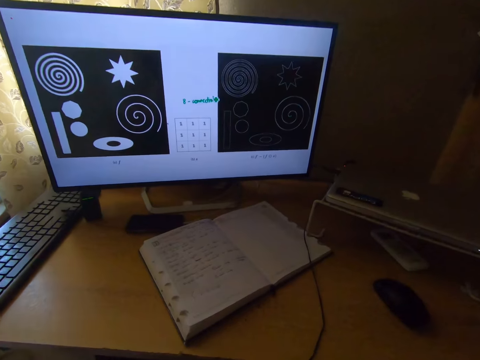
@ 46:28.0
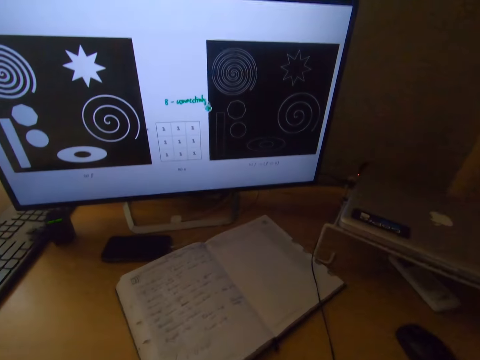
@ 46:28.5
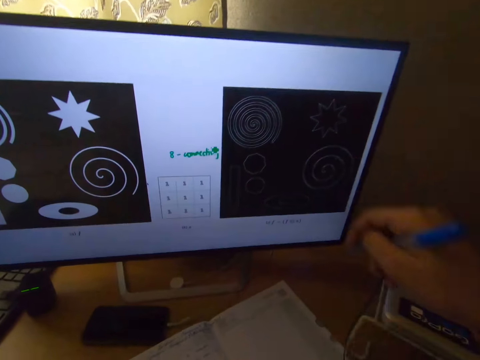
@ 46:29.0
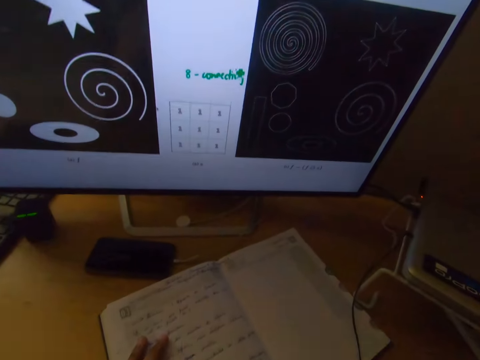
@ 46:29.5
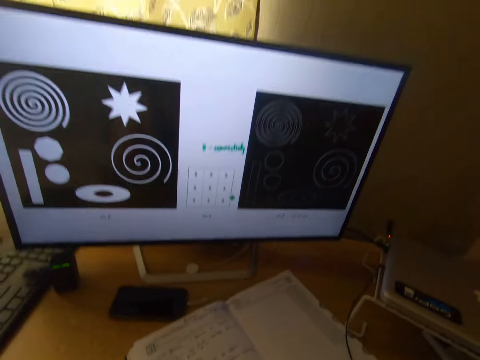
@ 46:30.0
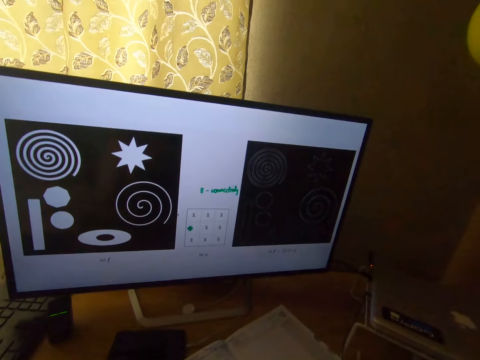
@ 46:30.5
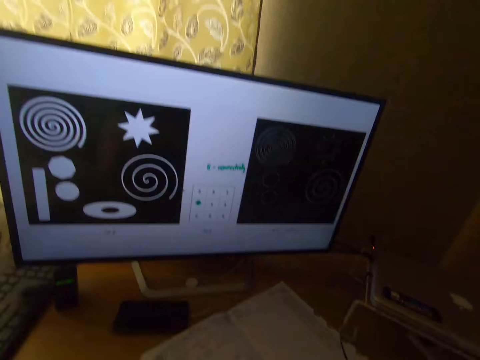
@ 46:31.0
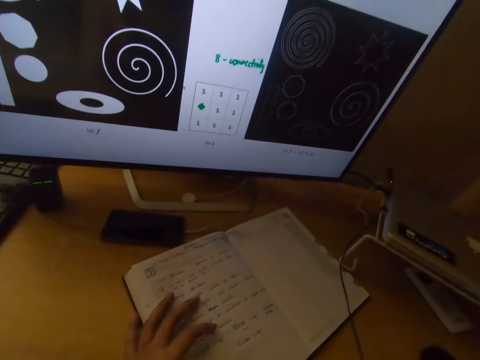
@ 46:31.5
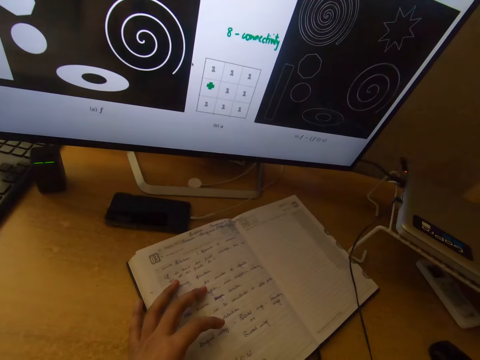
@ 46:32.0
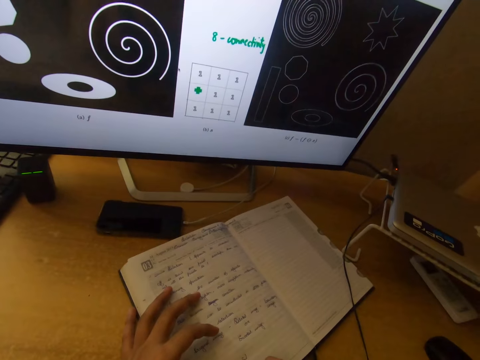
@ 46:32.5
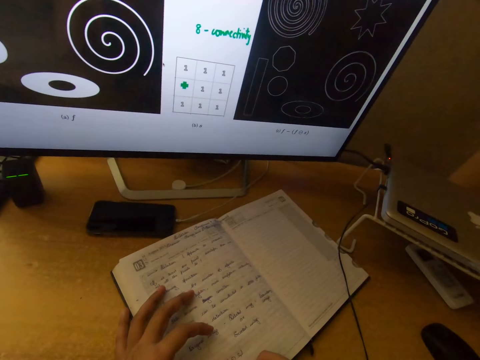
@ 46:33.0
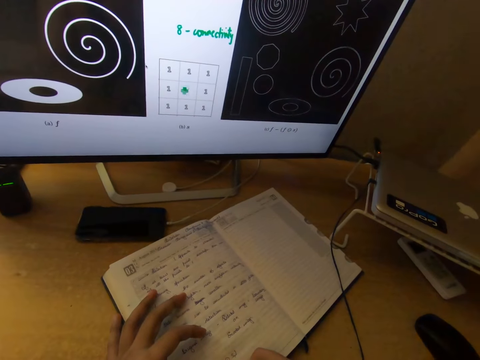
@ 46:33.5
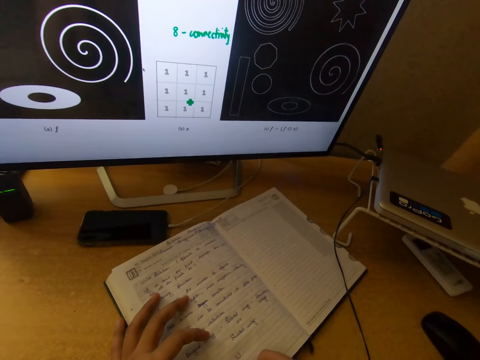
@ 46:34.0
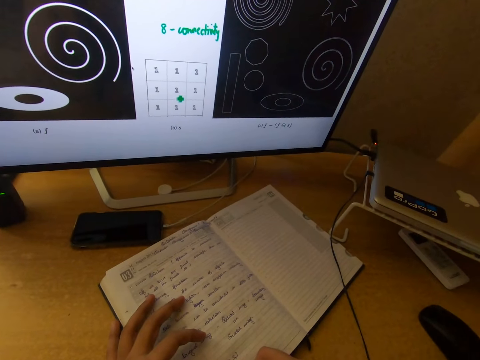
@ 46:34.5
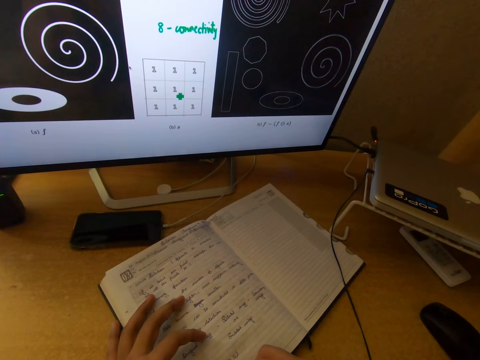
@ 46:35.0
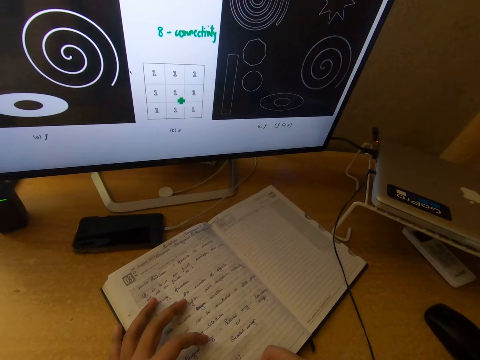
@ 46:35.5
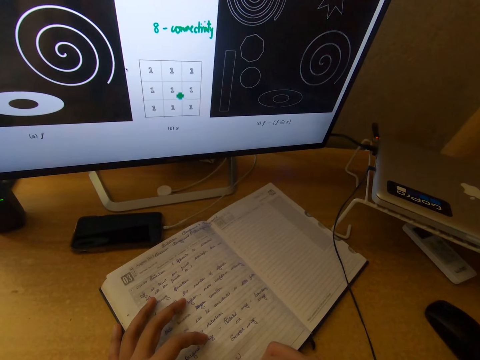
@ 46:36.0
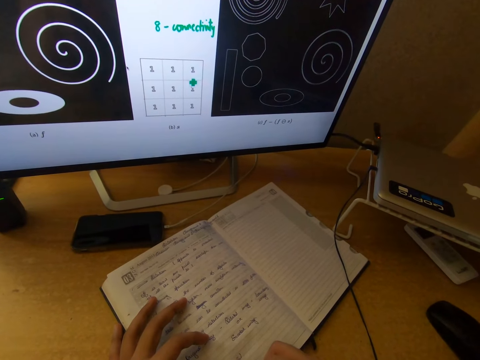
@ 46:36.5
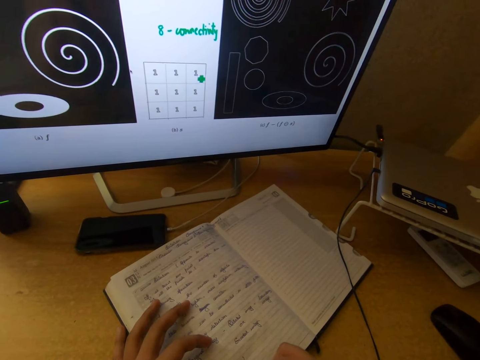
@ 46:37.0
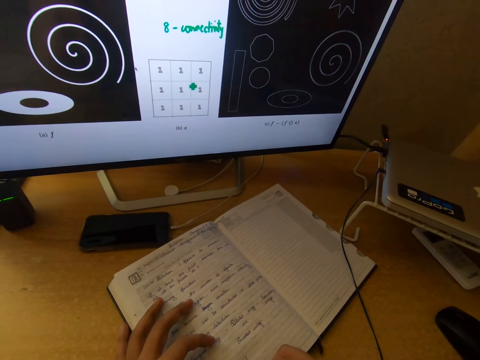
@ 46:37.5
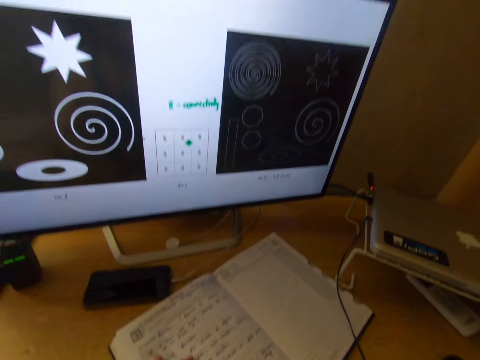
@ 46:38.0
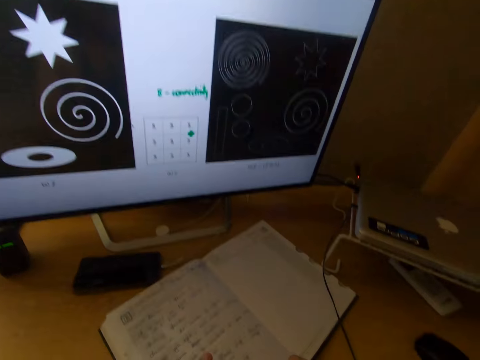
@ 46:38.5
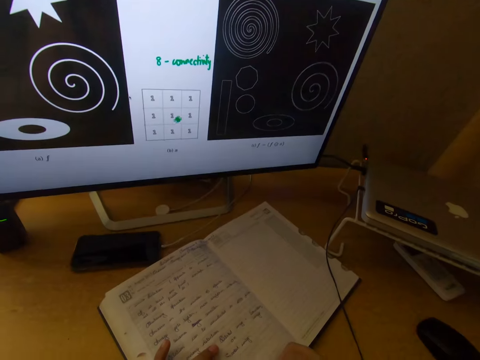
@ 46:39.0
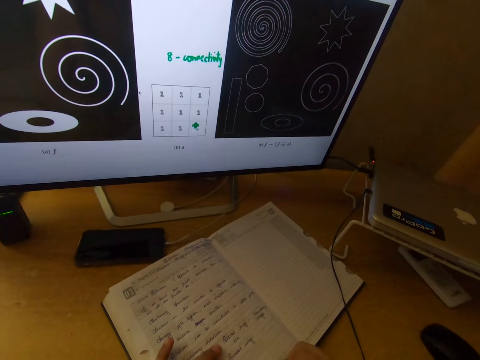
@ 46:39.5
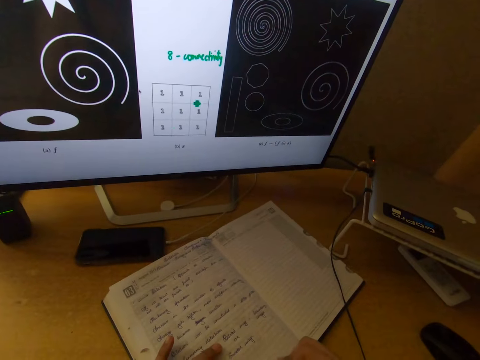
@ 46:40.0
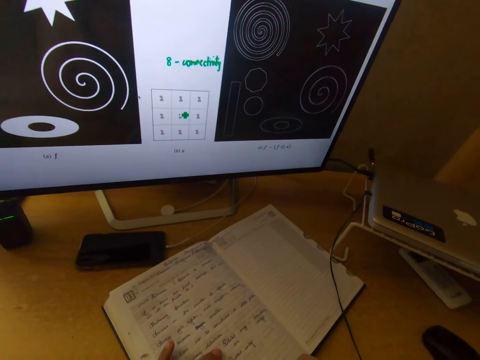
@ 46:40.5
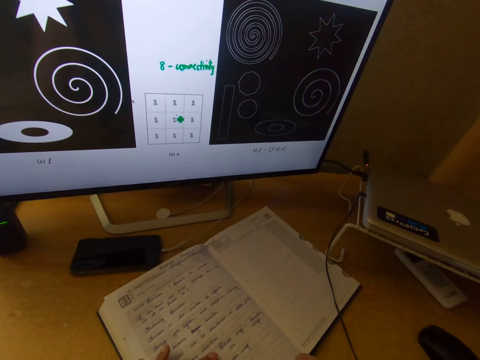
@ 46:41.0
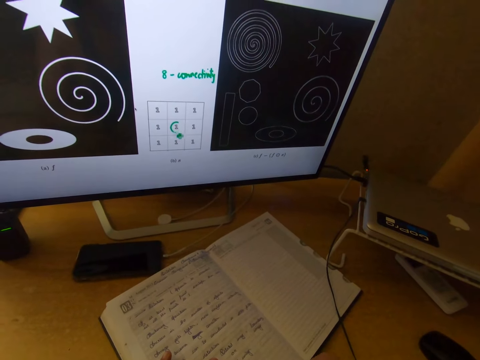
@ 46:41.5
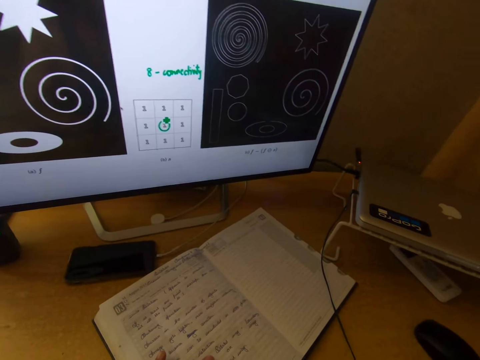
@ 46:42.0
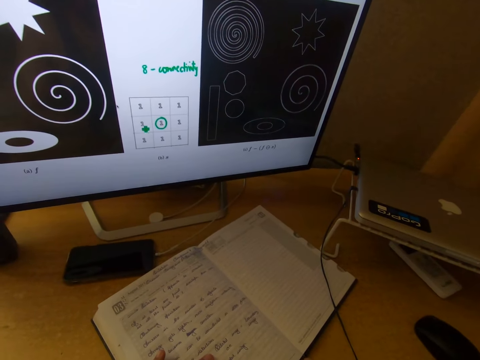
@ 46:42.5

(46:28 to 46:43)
The camera wearer removes his hand from his head. He places his left hand on the notebook. He stares at the desktop screen. He writes on the notebook with a pen.

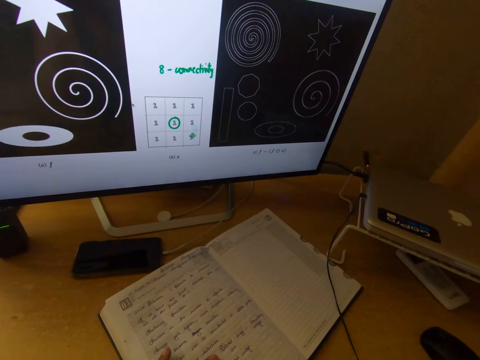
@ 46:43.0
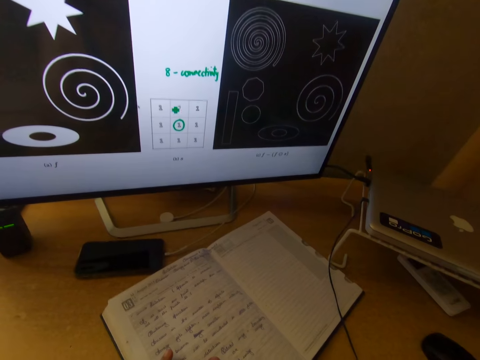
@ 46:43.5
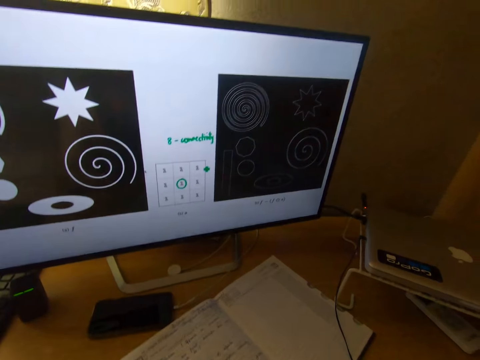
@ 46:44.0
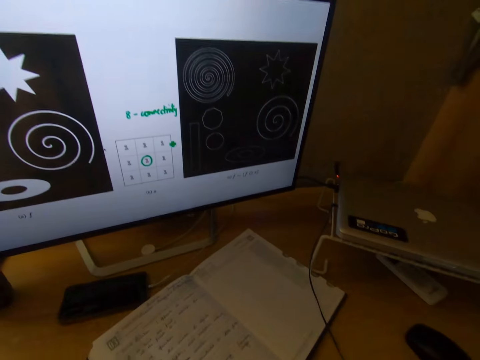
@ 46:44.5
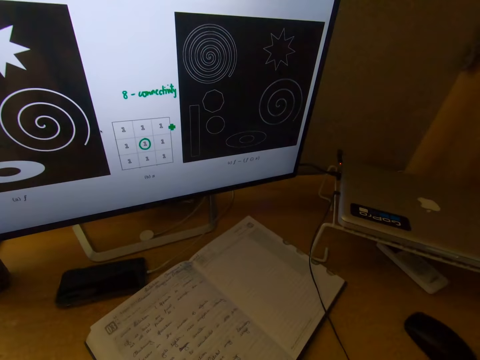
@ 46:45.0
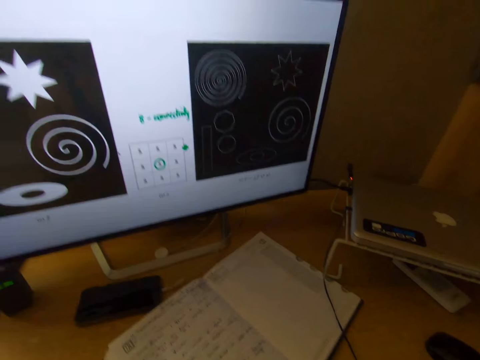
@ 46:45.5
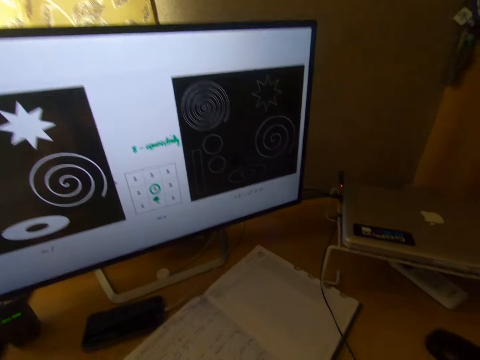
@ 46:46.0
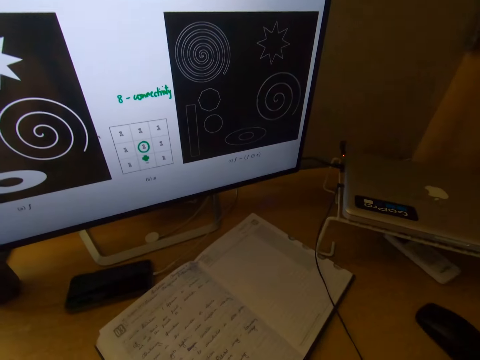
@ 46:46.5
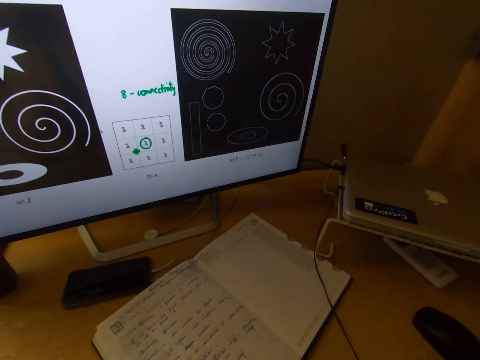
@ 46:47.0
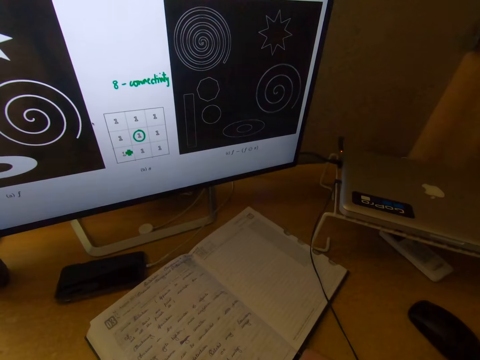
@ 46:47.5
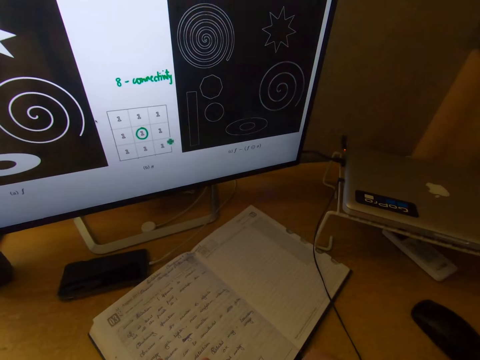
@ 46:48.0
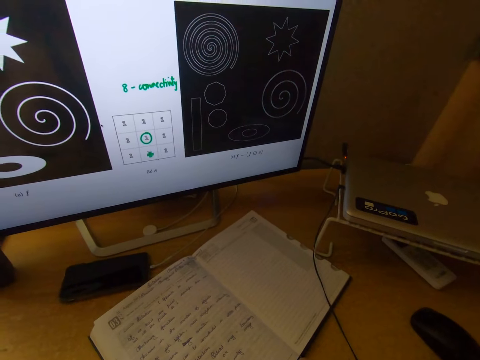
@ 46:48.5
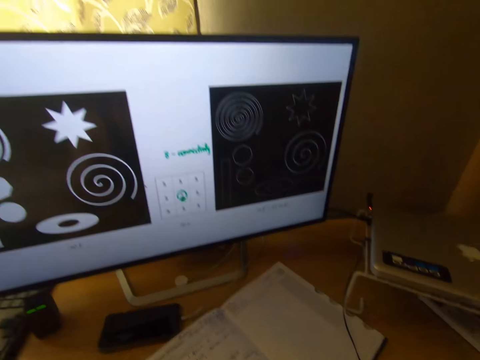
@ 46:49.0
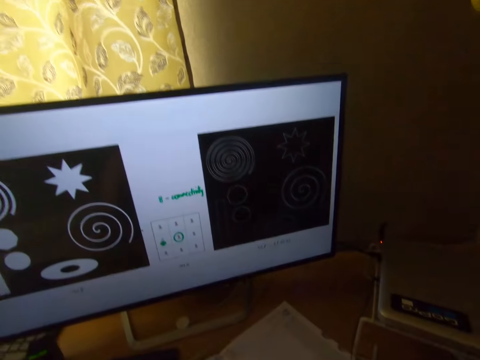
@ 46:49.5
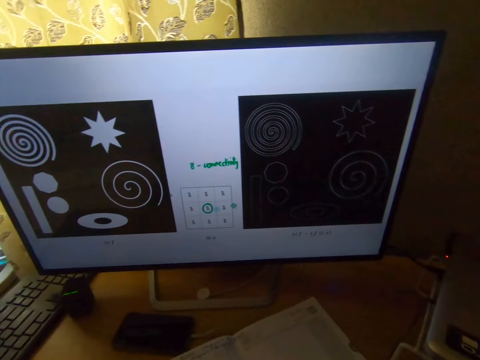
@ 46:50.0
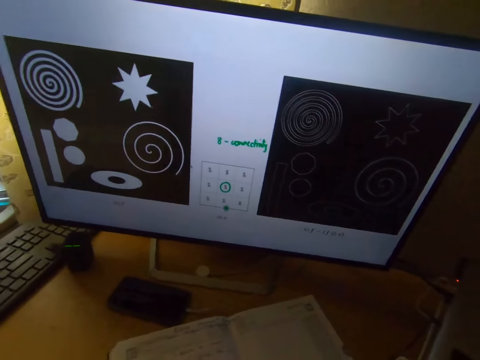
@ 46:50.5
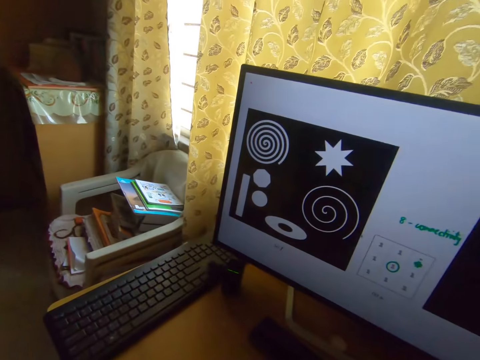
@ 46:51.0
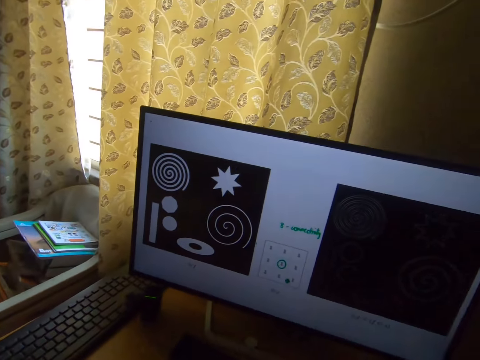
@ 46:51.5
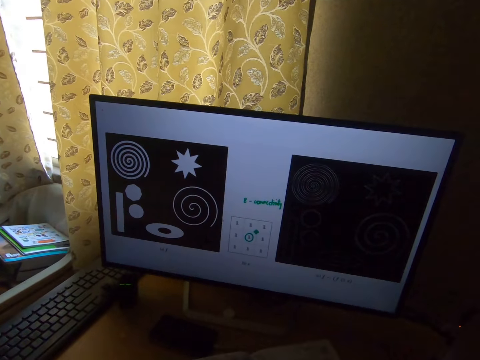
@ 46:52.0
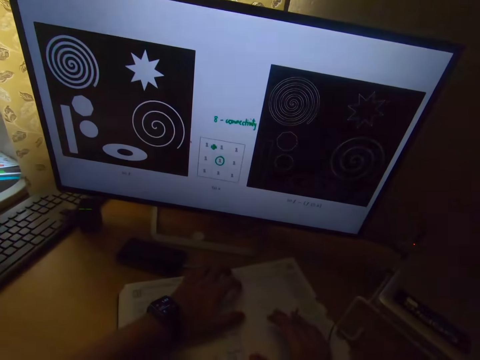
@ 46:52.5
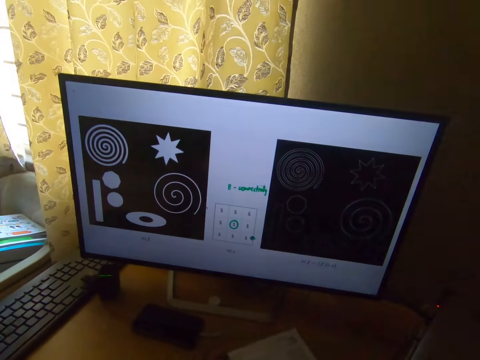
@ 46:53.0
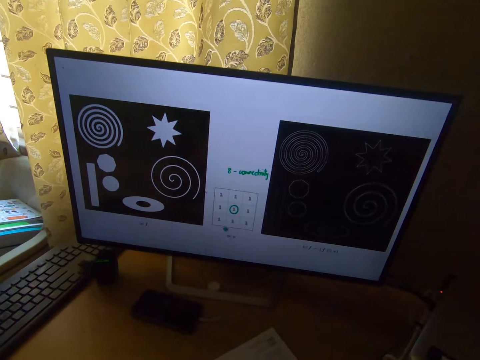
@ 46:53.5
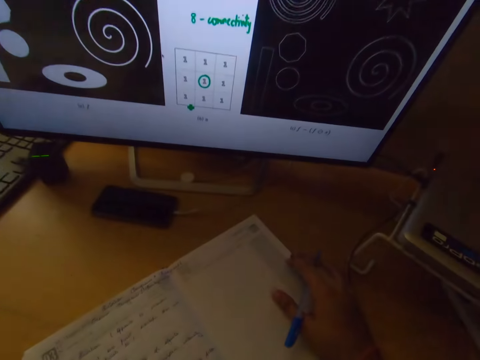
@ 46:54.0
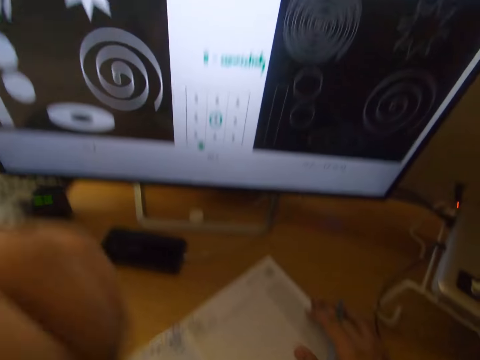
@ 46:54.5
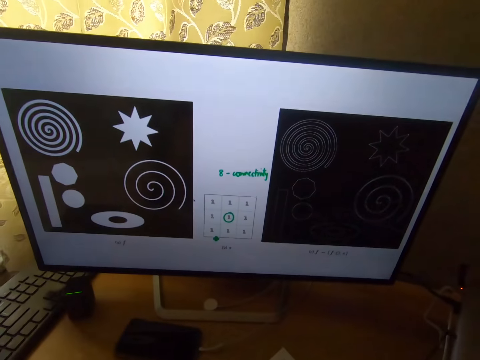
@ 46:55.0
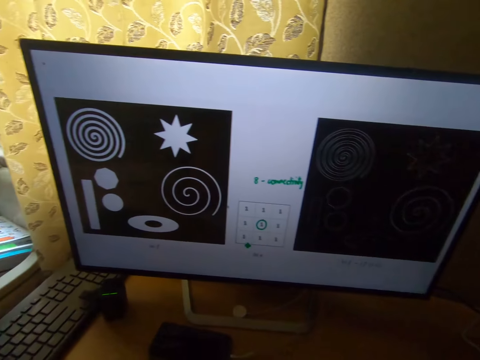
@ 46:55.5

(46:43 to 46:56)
The camera wearer stops for a while. They look around the house. They move the book.
